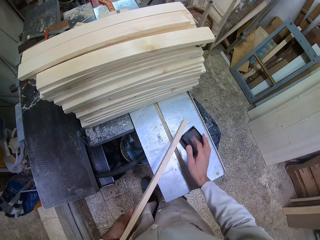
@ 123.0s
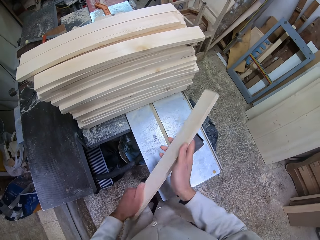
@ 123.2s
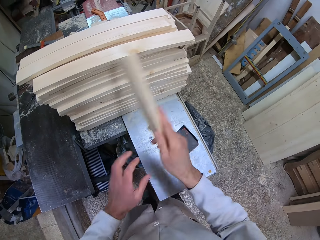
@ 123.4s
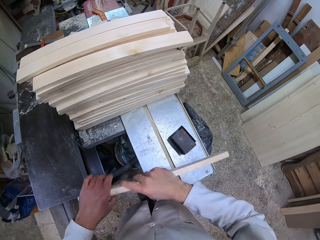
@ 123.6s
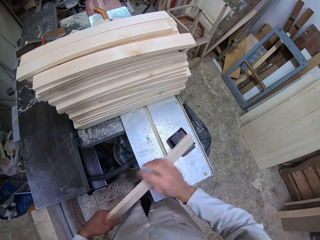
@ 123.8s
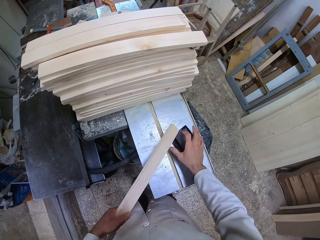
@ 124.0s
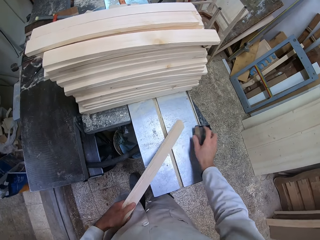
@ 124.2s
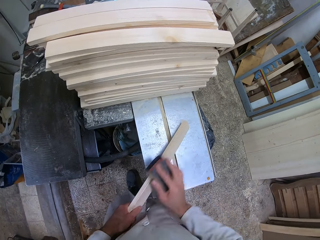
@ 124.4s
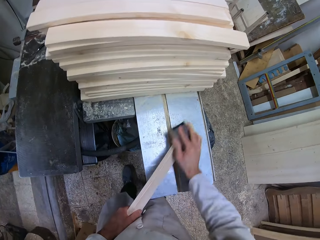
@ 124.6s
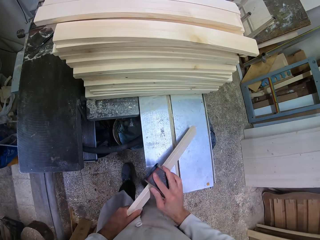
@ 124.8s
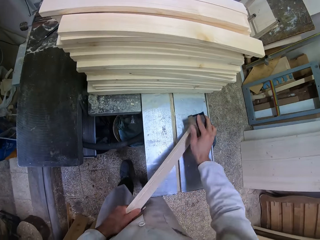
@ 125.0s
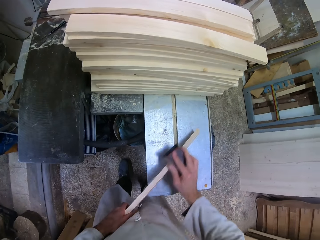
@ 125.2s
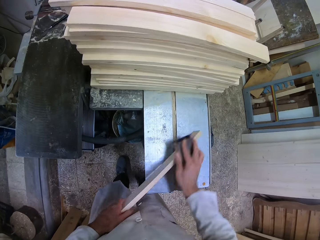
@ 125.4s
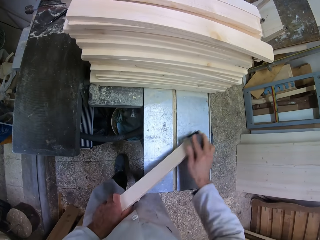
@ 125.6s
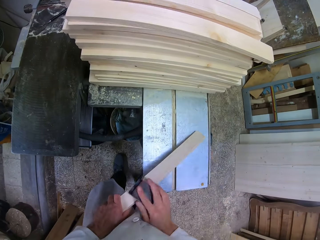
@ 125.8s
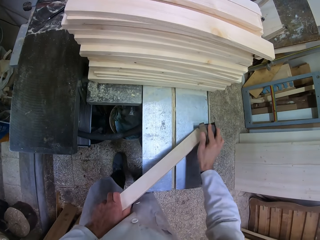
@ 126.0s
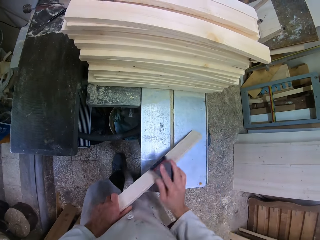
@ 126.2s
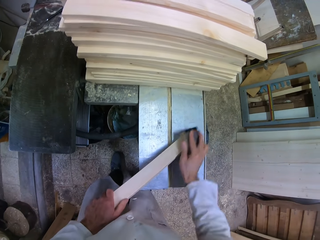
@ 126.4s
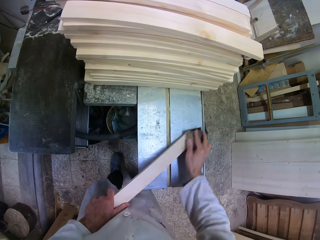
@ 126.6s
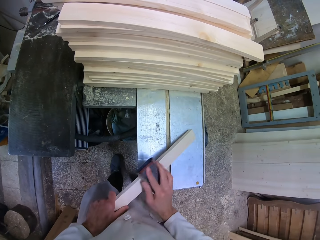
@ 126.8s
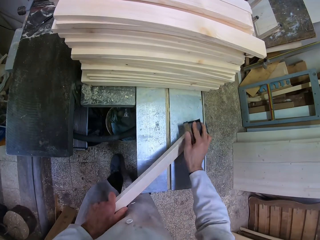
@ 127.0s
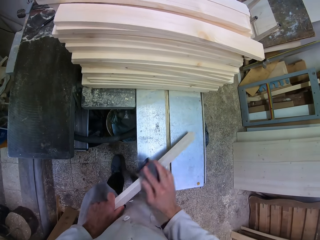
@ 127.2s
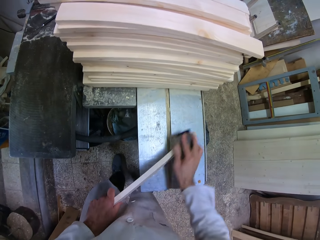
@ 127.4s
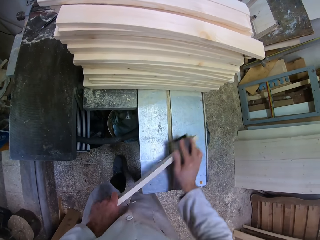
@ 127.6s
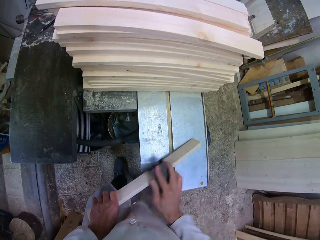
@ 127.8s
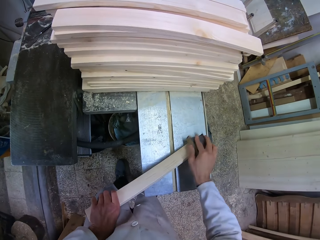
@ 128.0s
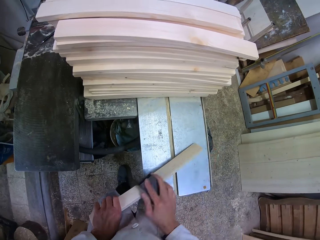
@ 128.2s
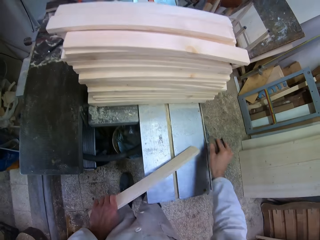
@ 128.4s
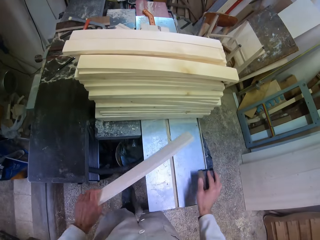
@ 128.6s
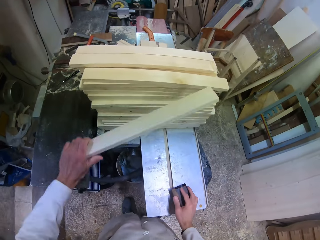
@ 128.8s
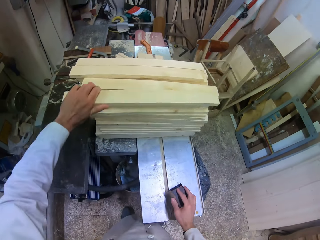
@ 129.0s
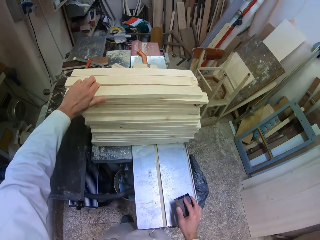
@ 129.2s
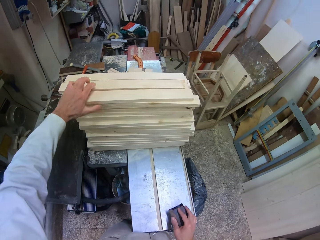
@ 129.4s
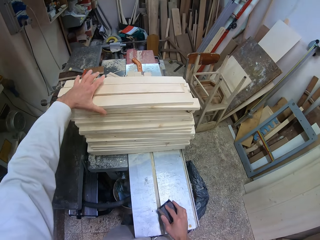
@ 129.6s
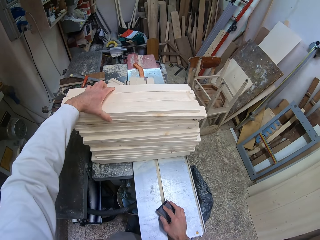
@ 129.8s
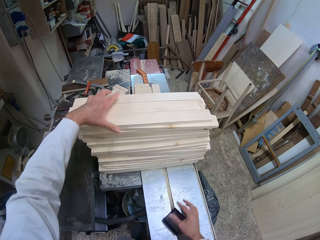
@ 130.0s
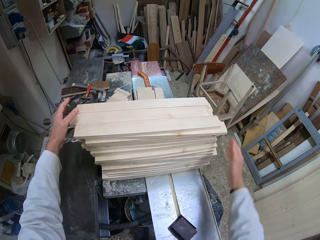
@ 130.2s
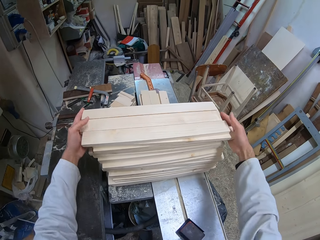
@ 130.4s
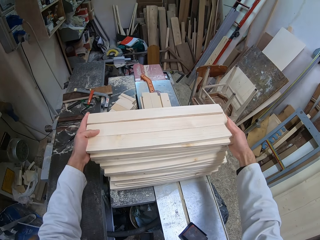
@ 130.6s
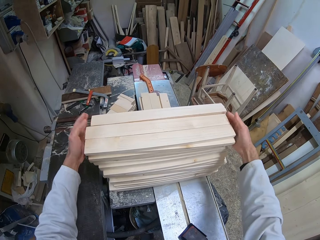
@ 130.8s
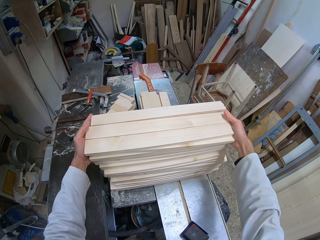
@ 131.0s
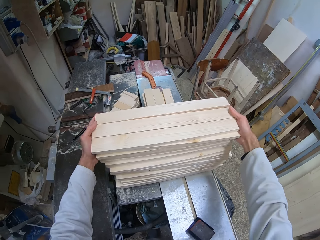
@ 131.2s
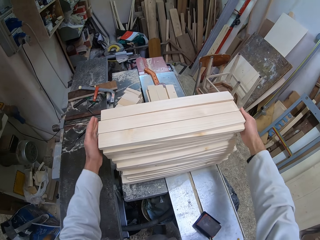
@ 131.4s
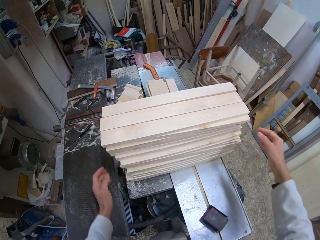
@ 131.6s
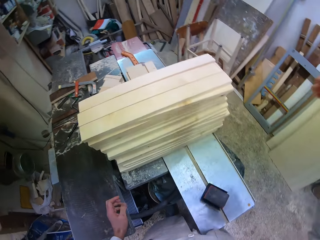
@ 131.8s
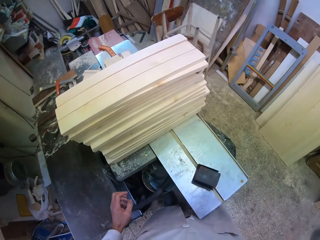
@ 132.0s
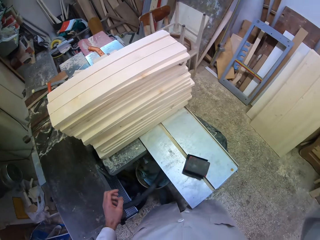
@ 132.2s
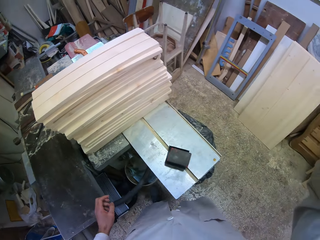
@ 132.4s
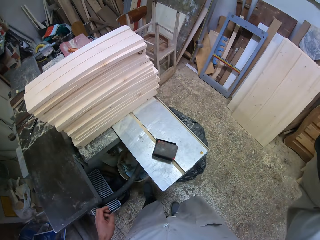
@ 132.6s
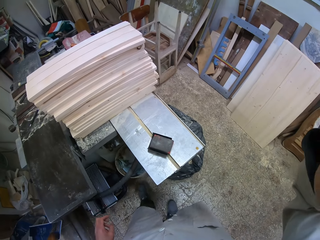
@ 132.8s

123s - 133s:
The camera wearer puts the sand paper on the metallic table. He holds the wood. He picks up the sand paper. He smoothens the wood. He lifts the wood. He puts the wood on the heap of wood on the table with his left hand. He puts the sanding block on the metallic table. He touches the heap of wood at both sides with both hands. He holds the pieces of wood together. He takes his hands off the heap of wood. He raises his right hand towards his head.
